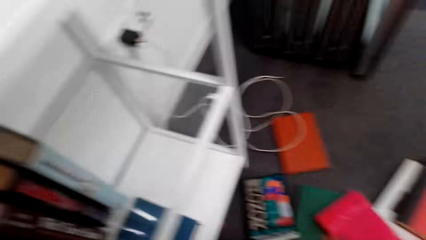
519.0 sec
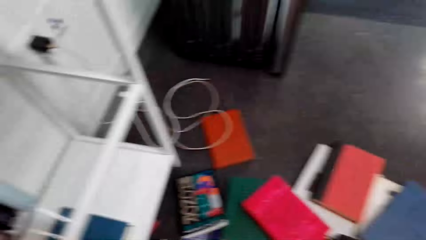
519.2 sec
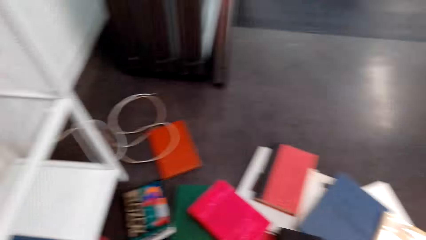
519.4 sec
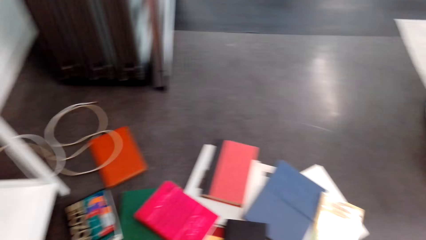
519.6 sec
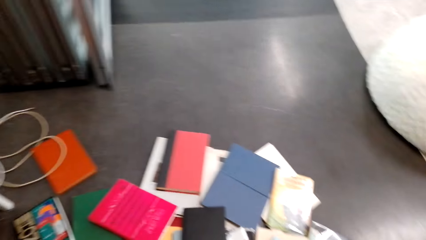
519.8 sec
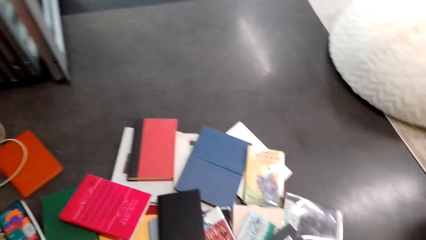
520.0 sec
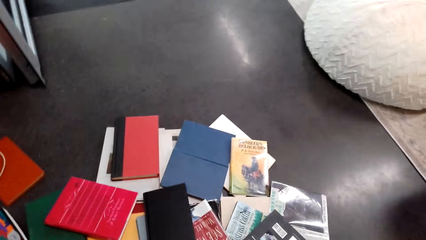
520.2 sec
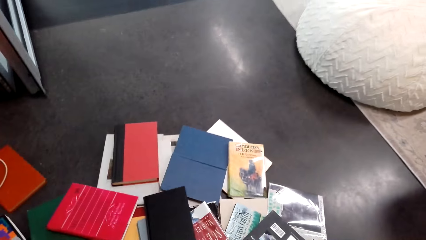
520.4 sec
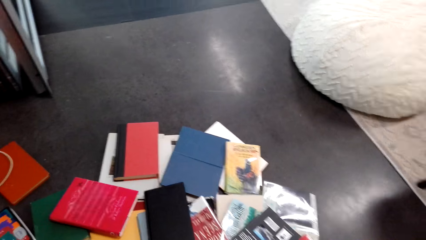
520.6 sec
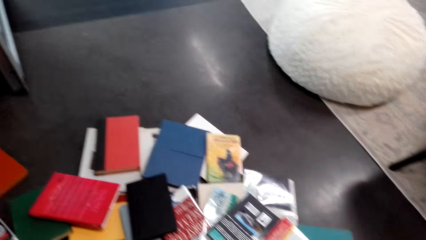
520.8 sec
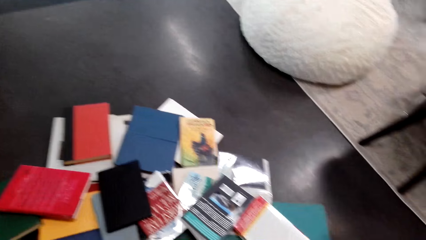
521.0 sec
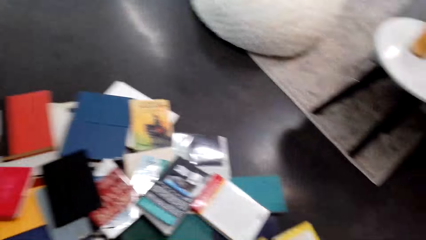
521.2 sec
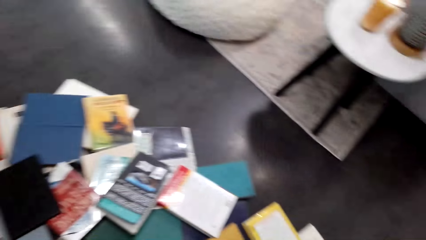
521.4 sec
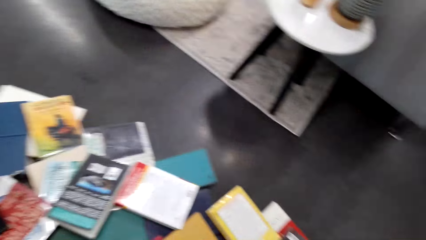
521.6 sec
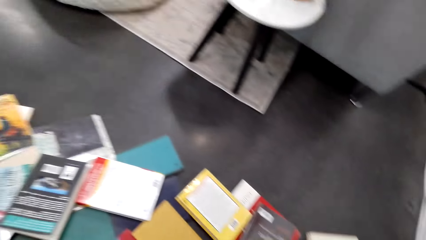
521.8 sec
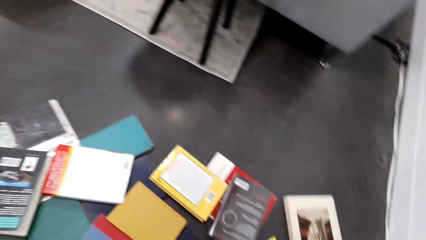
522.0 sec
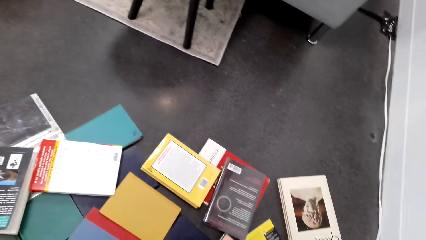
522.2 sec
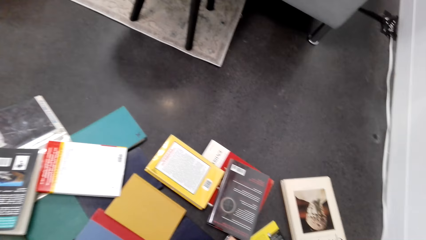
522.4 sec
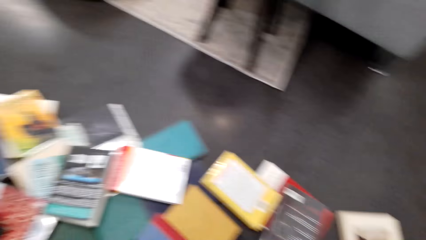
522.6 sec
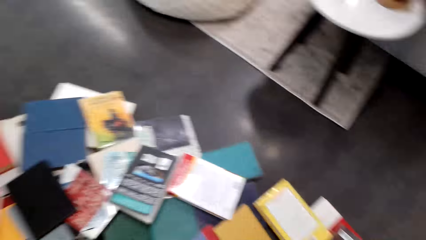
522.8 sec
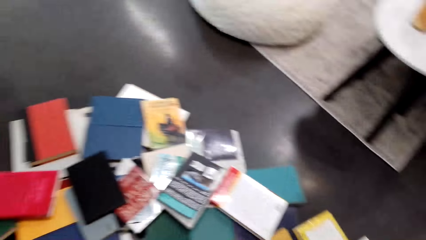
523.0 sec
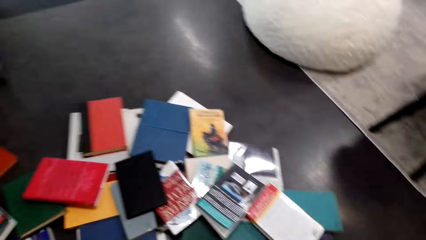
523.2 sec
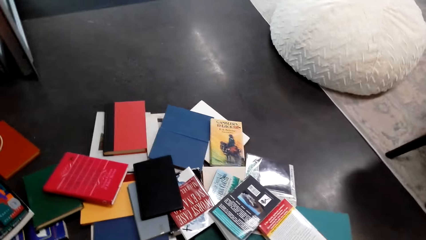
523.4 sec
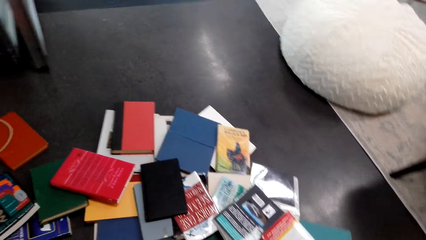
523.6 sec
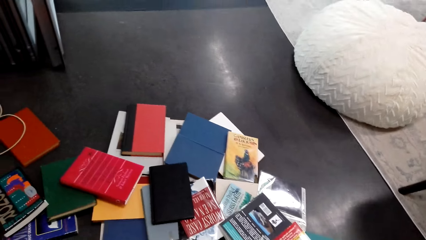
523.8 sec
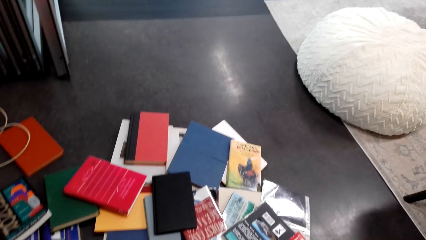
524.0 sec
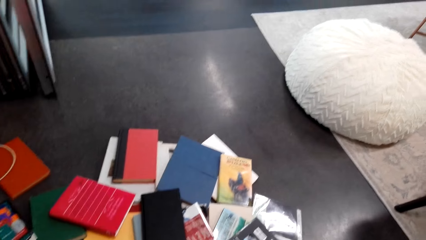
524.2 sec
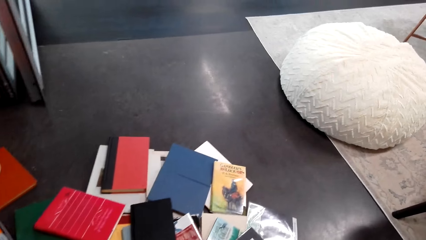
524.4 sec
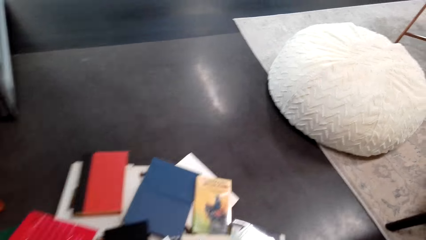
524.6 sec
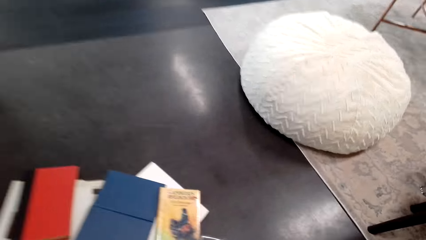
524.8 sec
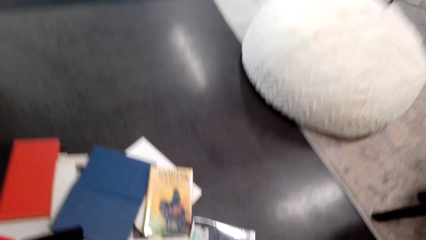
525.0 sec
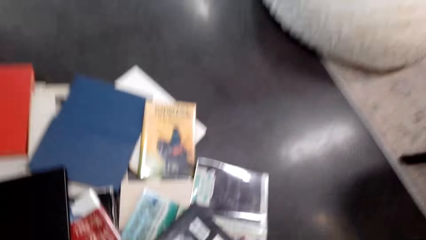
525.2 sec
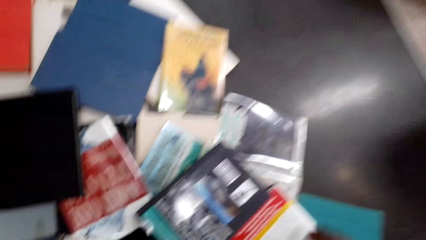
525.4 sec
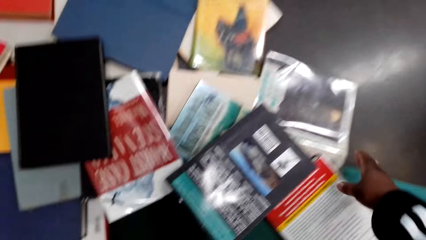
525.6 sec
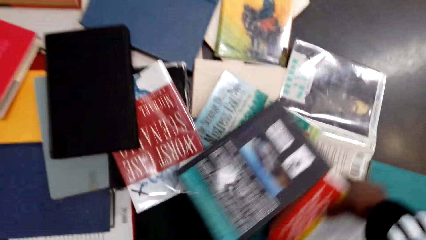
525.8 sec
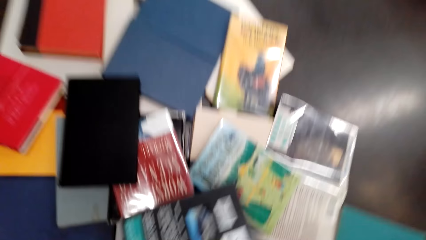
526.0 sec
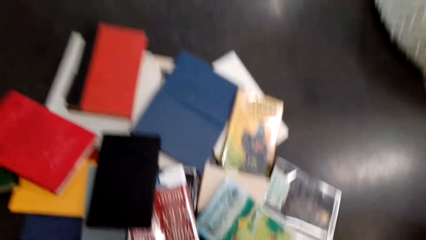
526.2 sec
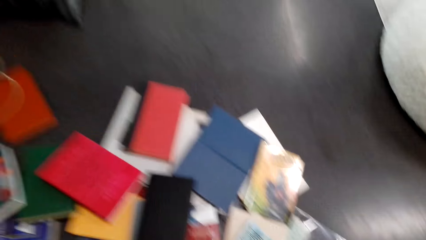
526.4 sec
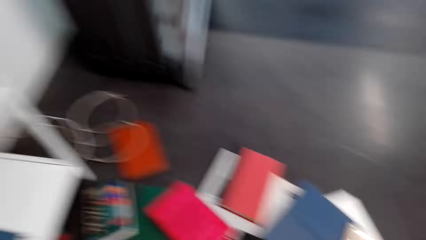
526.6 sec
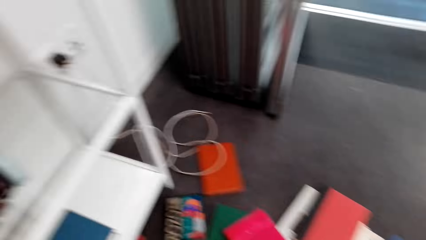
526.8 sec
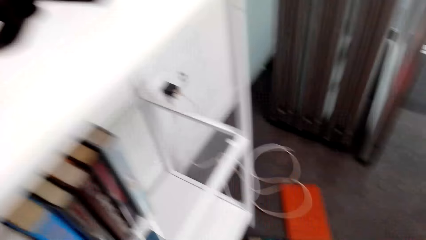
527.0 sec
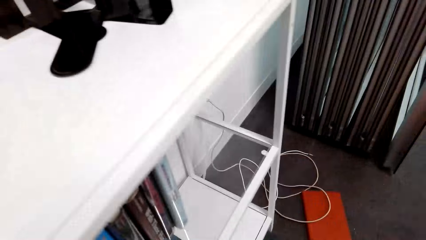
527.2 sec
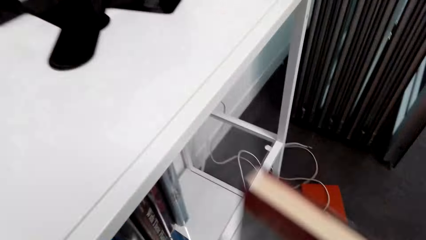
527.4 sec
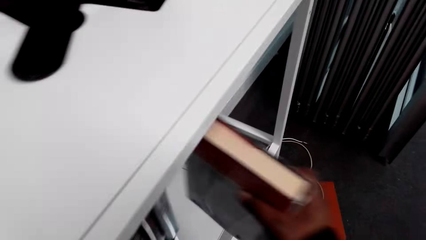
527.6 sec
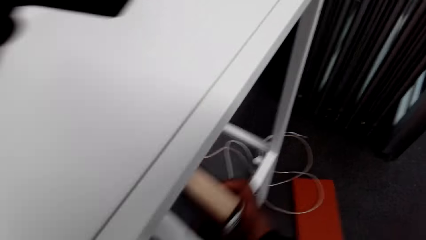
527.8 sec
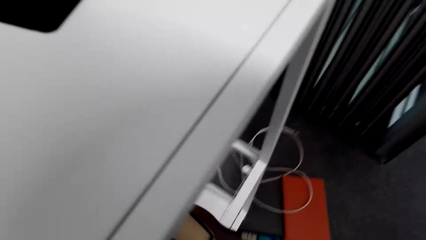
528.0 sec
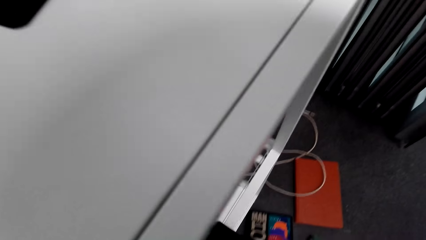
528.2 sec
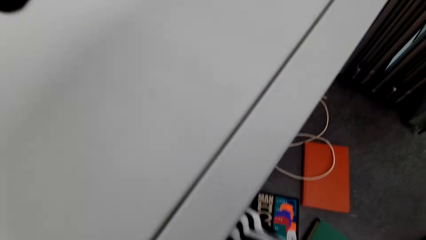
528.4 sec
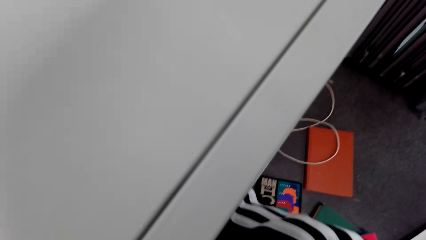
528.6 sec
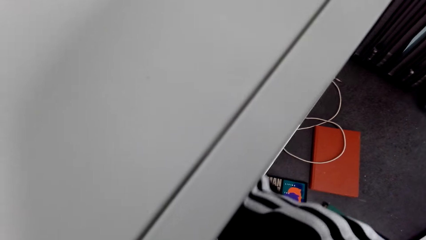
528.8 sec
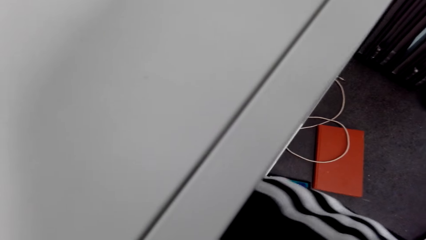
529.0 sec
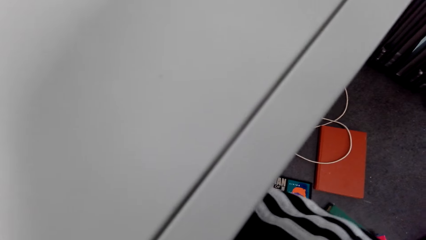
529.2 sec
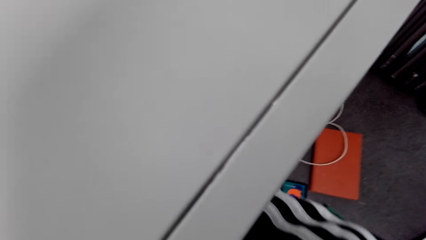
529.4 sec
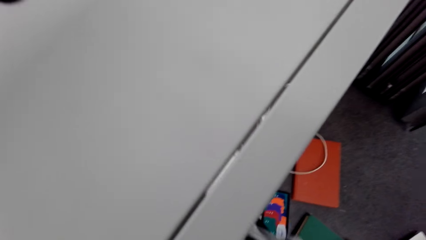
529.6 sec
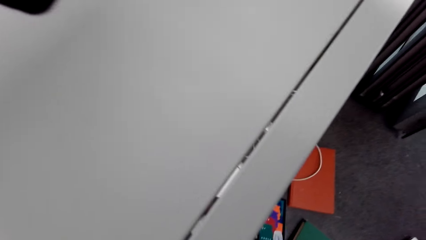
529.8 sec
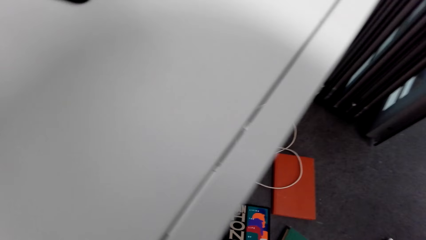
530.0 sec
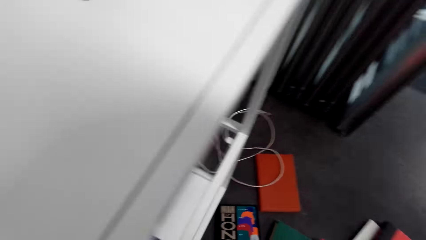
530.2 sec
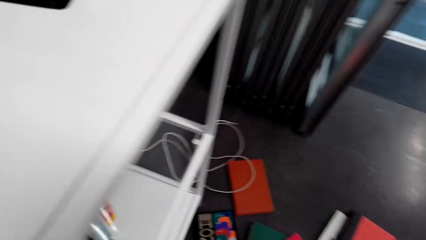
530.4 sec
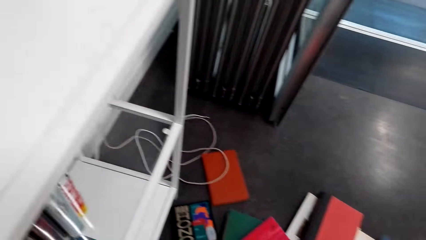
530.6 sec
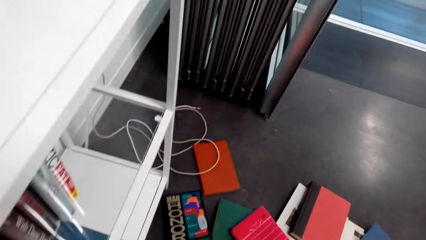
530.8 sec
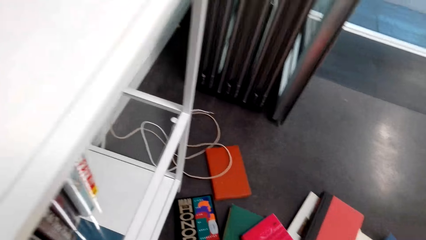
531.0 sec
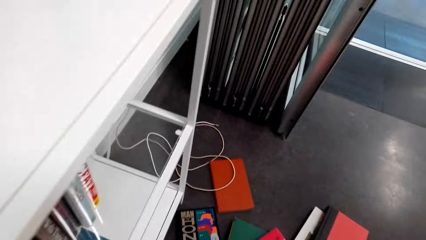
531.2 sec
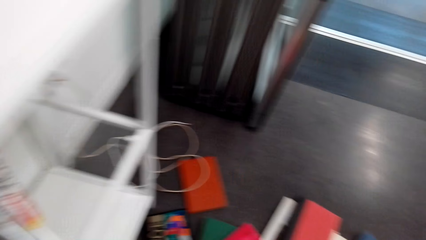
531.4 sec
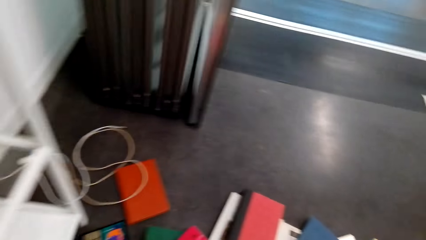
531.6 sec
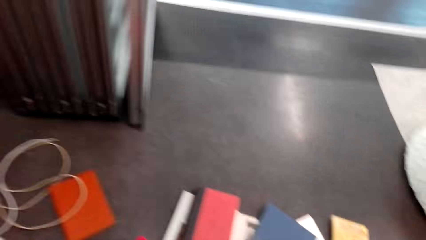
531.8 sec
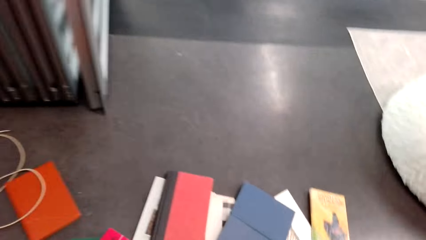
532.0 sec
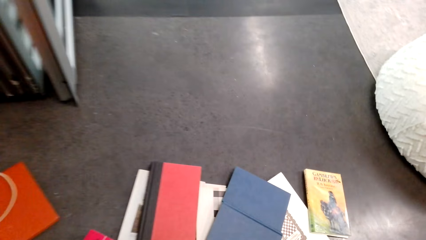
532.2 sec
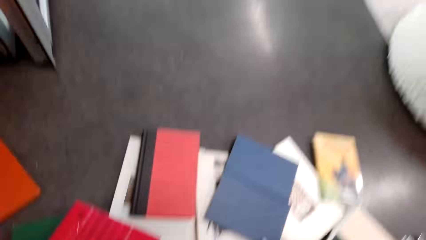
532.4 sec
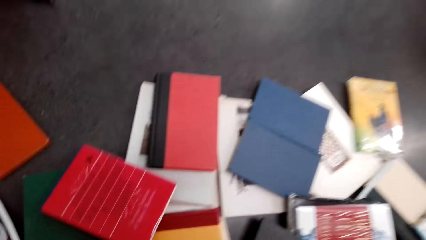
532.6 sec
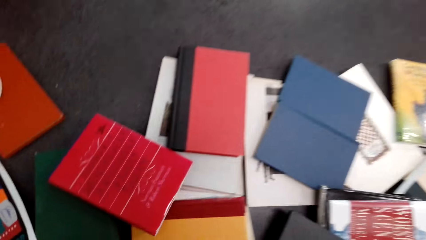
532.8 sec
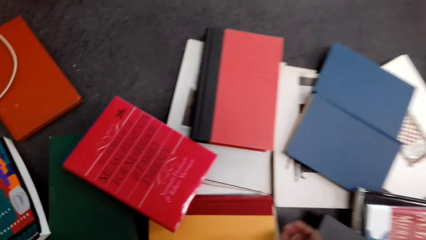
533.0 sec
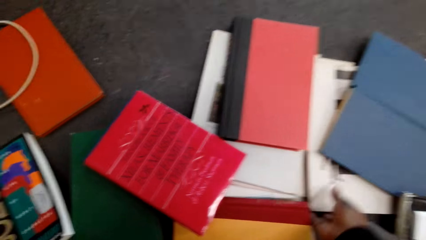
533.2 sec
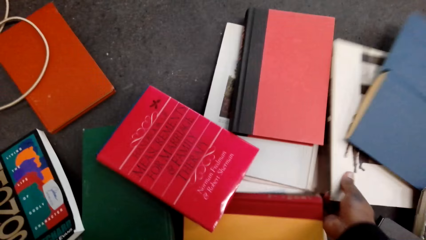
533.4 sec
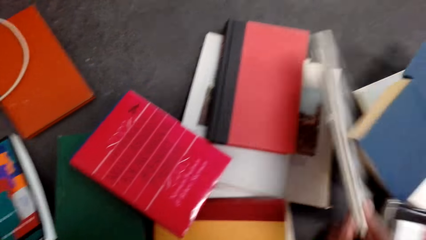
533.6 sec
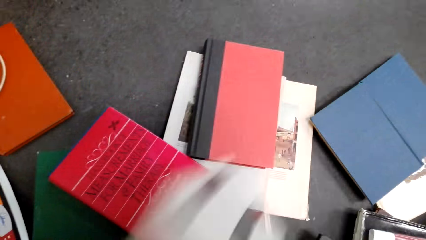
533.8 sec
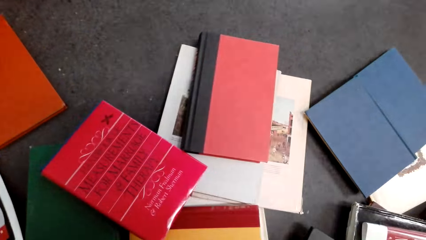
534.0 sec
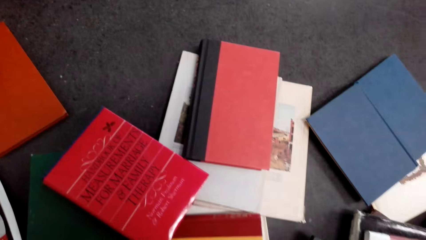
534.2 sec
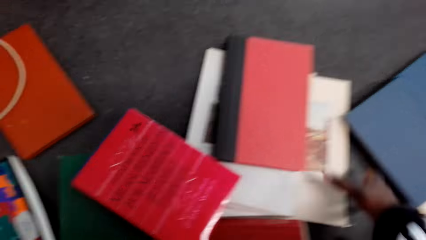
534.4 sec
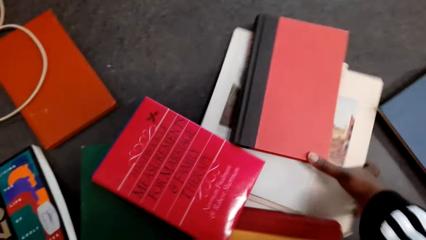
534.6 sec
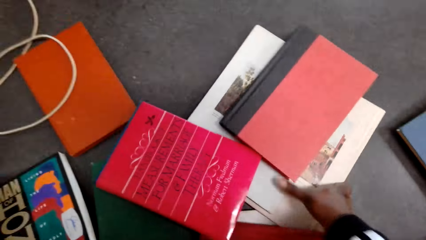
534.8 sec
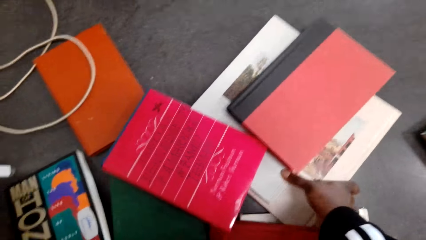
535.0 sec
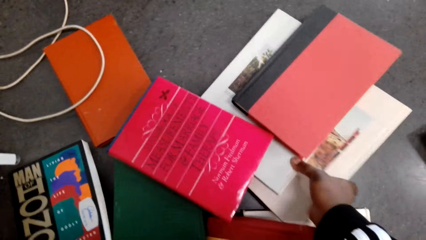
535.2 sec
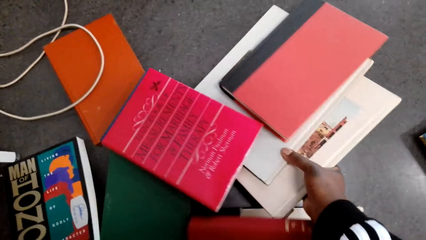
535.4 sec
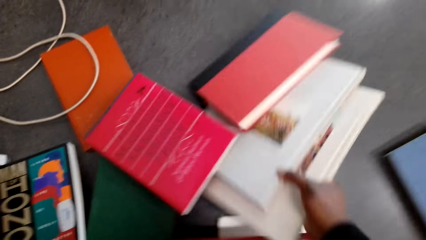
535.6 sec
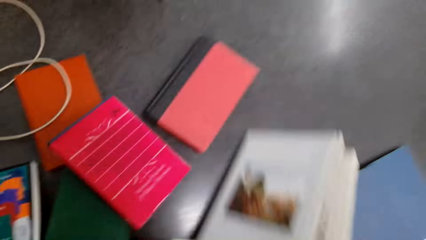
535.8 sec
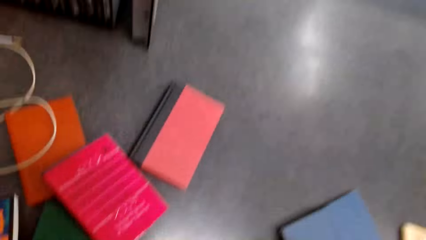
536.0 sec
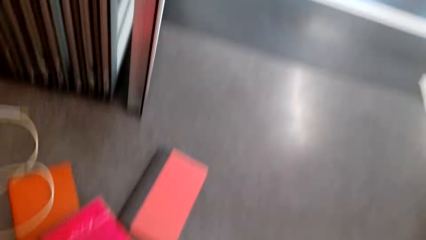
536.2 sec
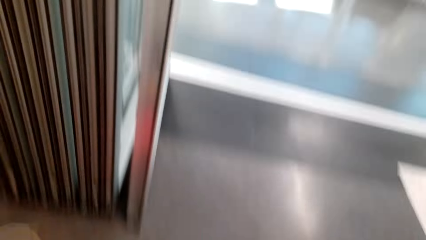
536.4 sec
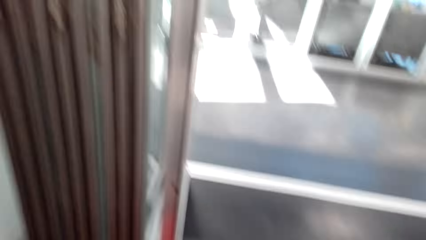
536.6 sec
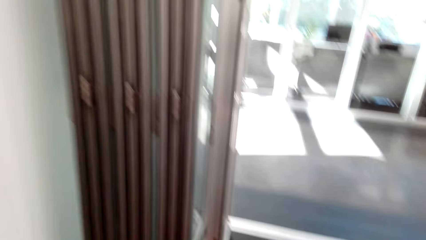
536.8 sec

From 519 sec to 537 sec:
The camera wearer looks around the books on the floor. They pick a book on the floor. They put the book in the bookcase. They bend towards the books. They pick a book on the floor. They pick books on the floor.
